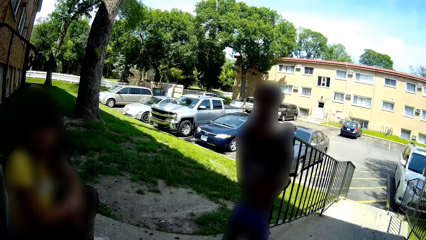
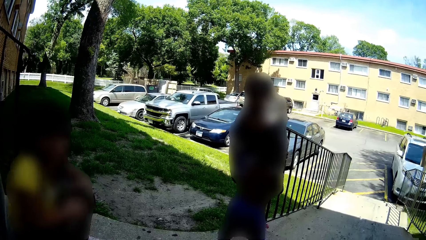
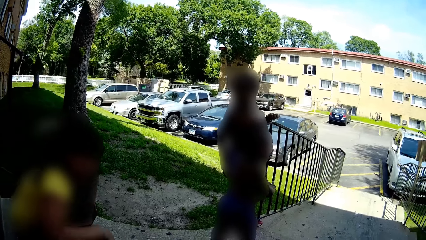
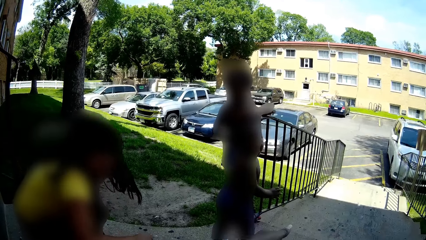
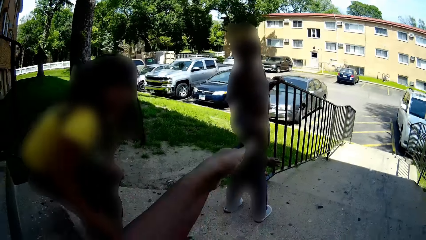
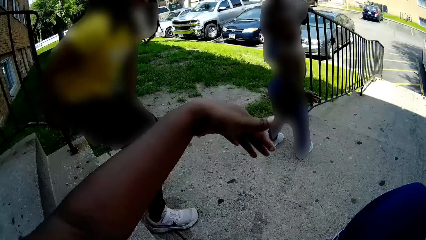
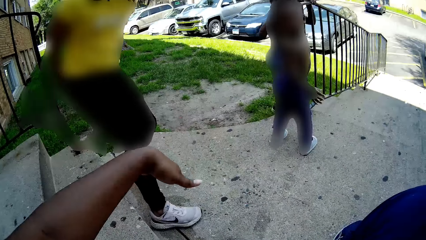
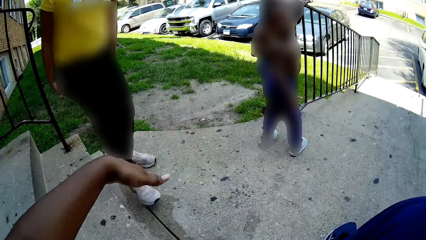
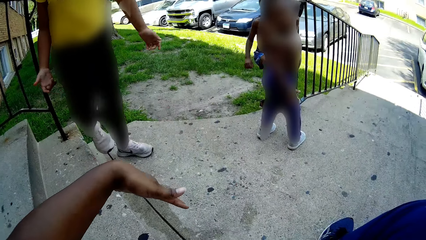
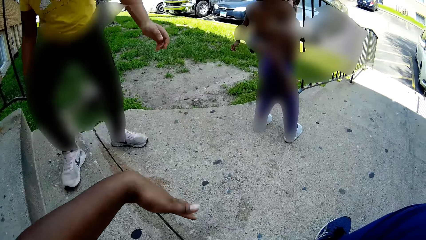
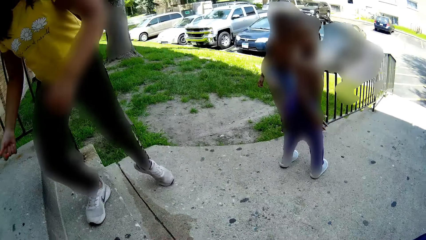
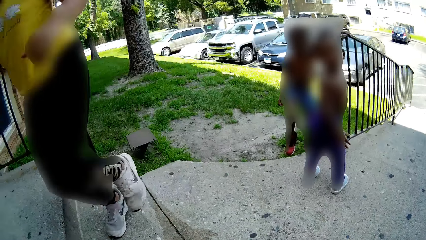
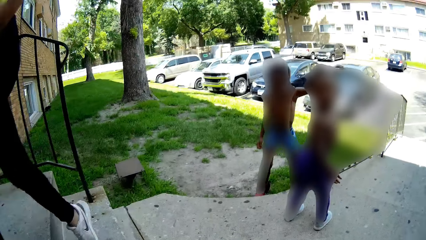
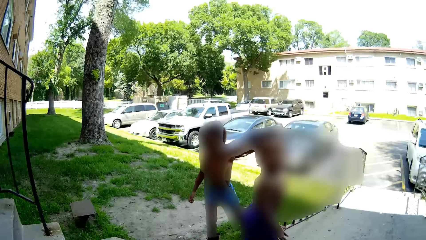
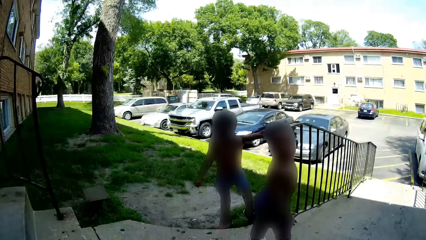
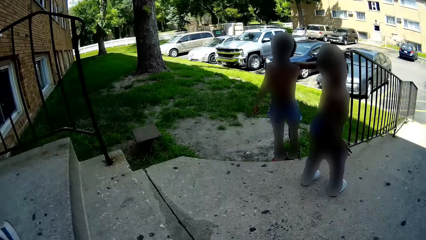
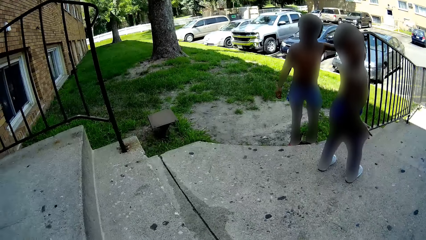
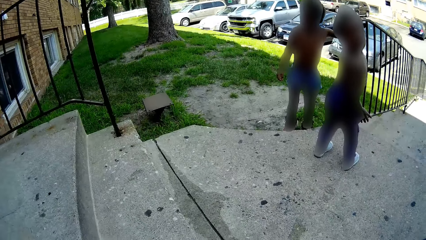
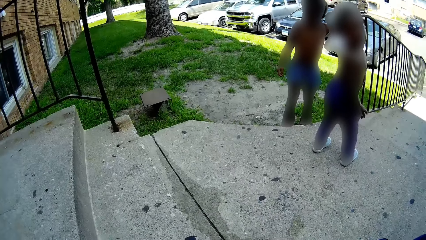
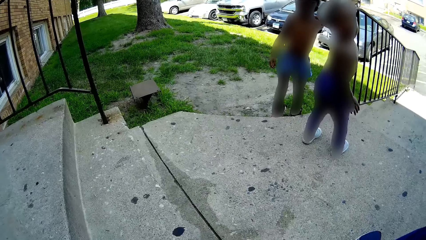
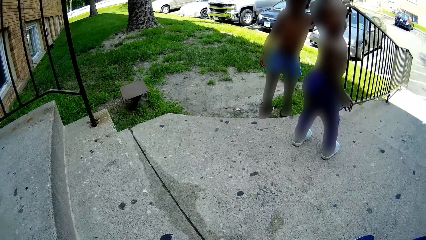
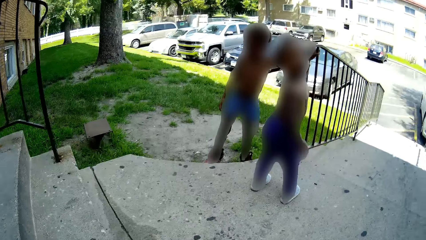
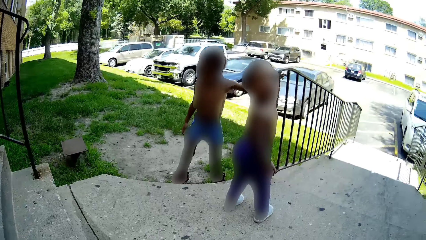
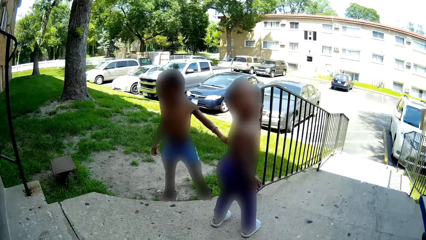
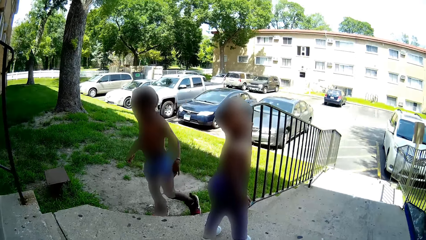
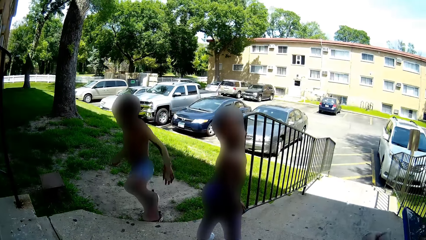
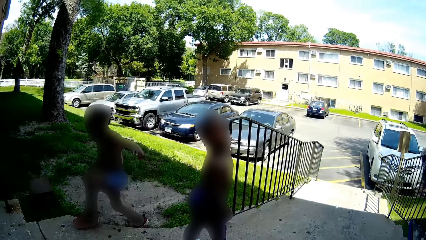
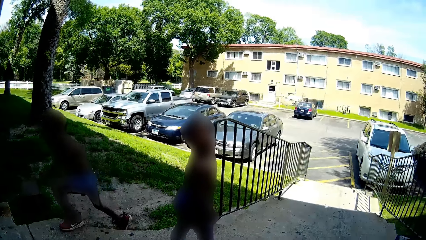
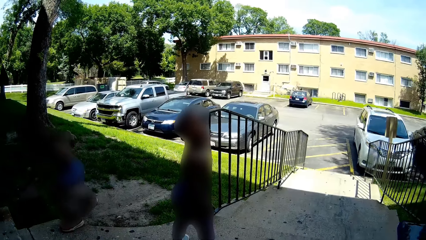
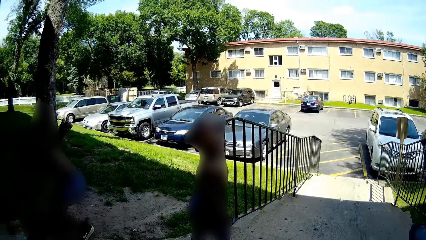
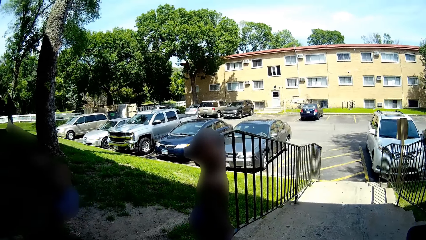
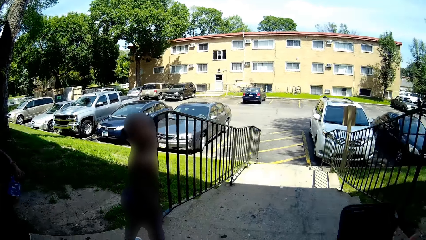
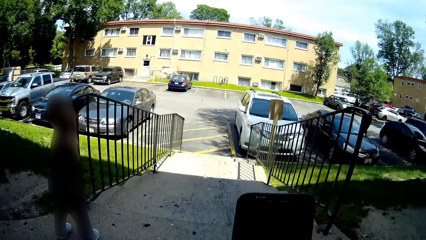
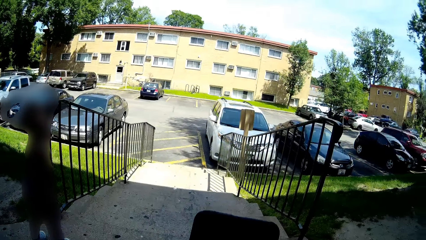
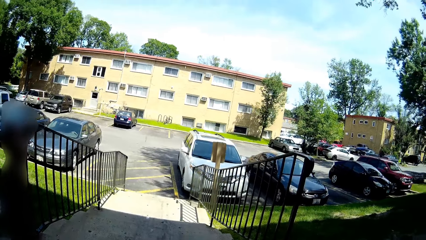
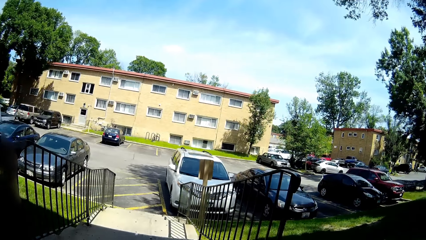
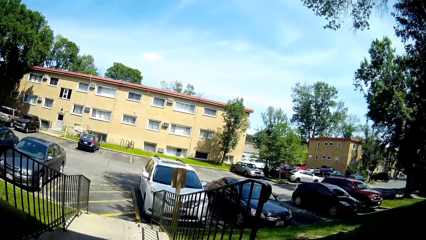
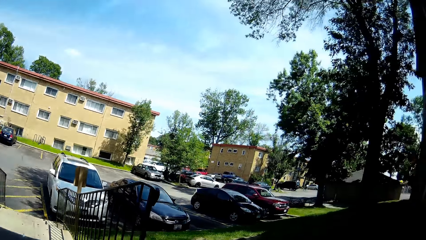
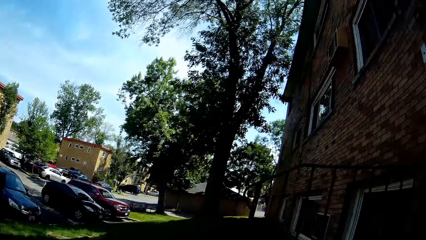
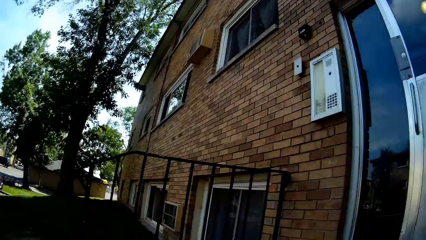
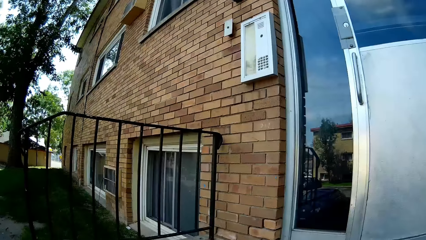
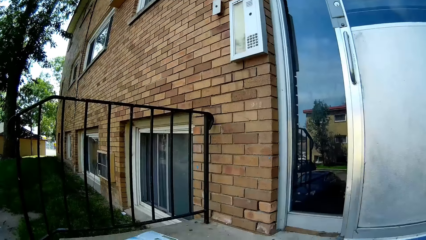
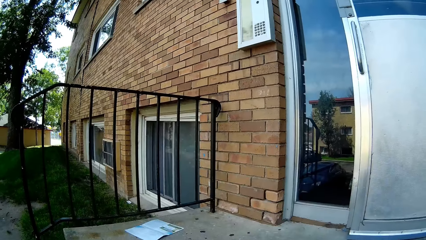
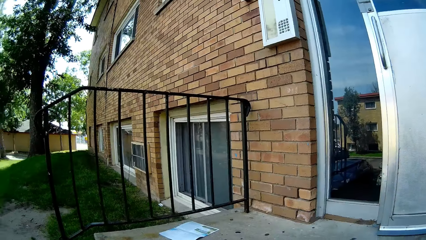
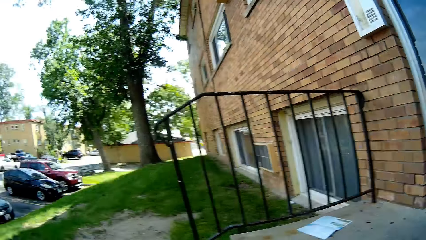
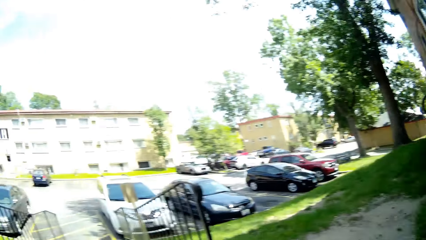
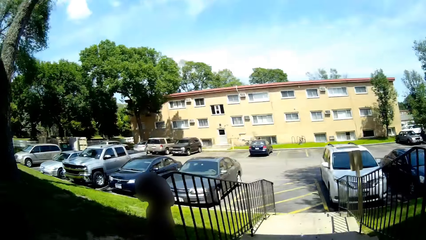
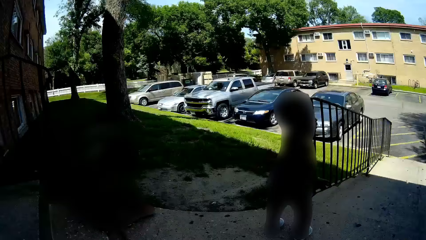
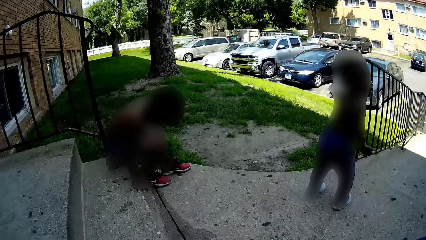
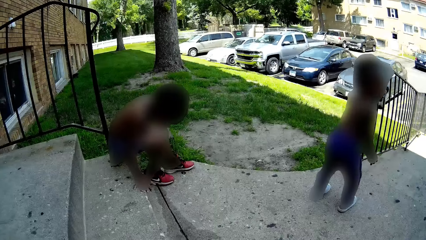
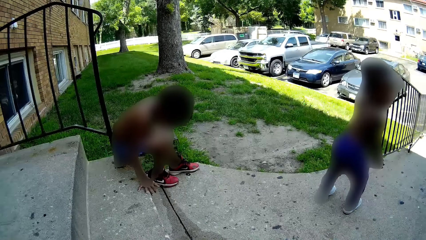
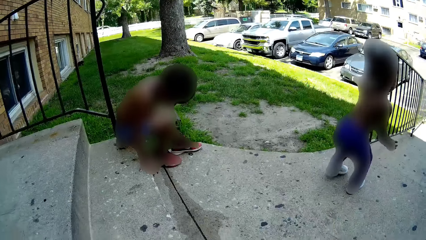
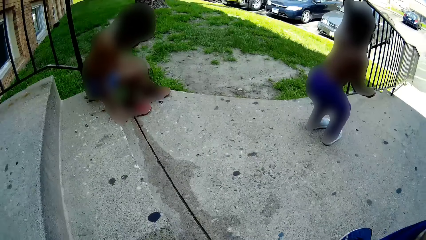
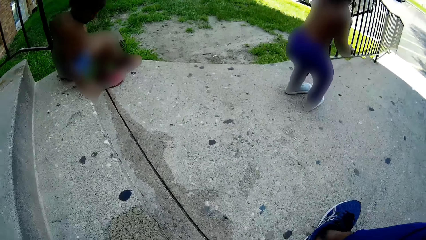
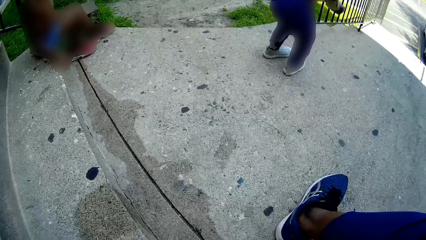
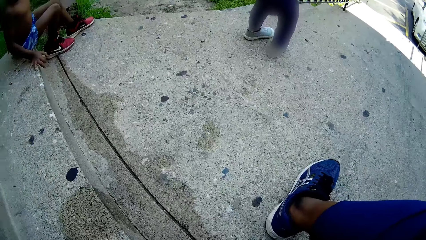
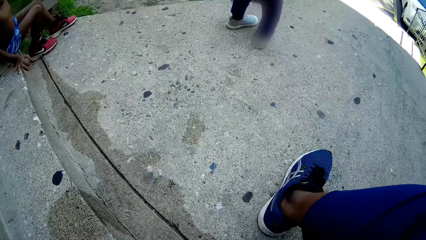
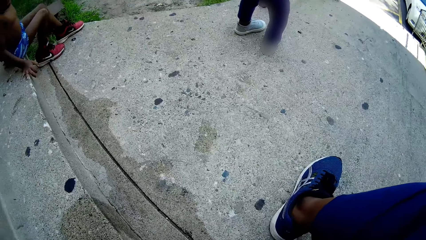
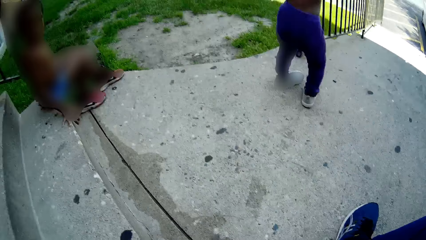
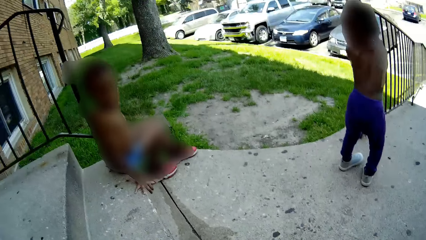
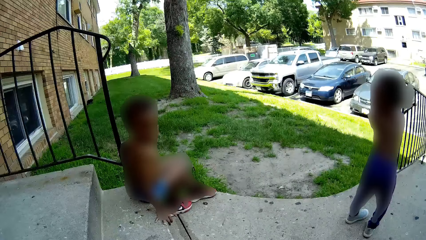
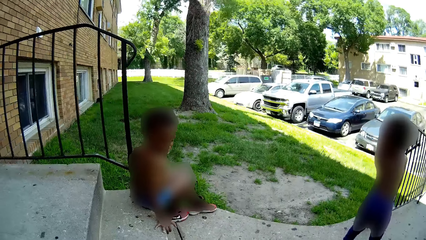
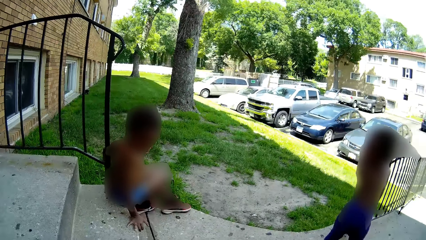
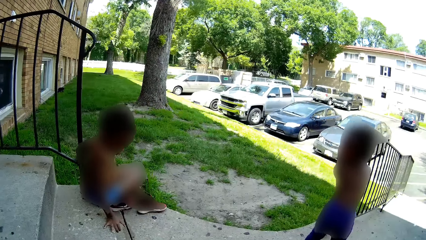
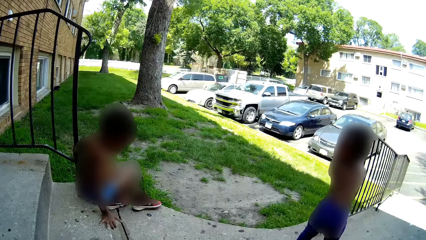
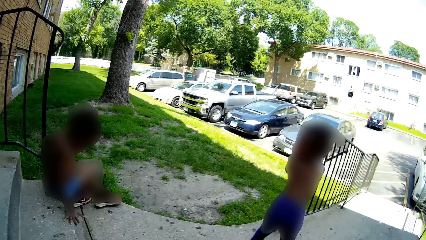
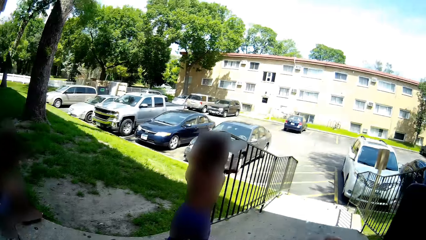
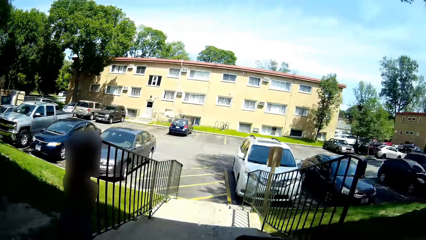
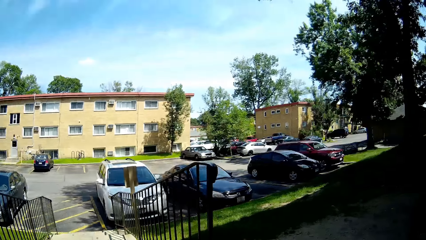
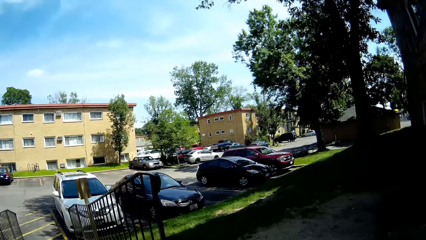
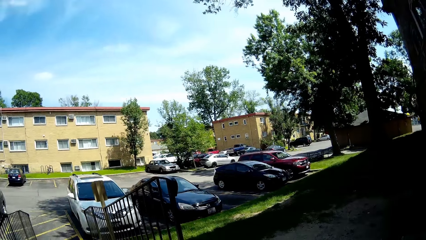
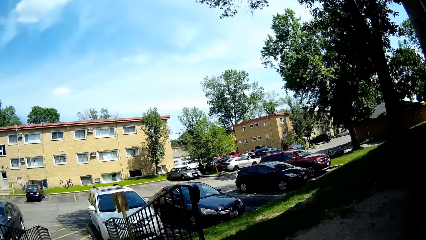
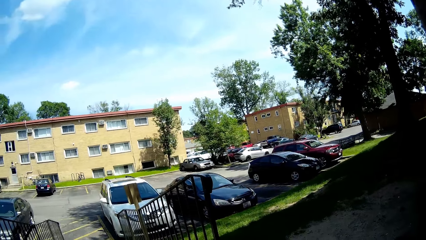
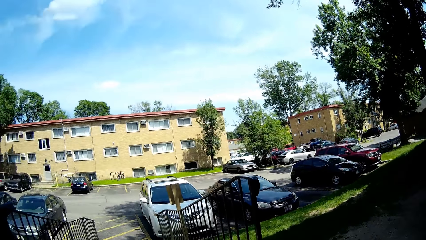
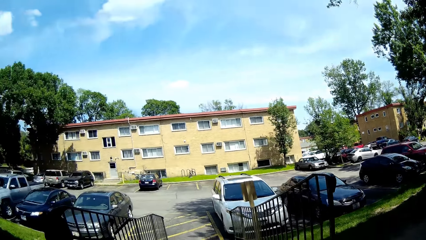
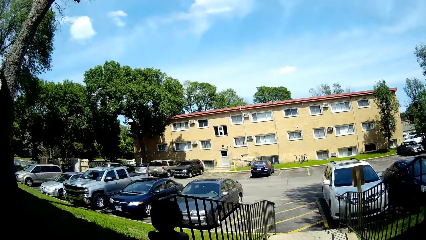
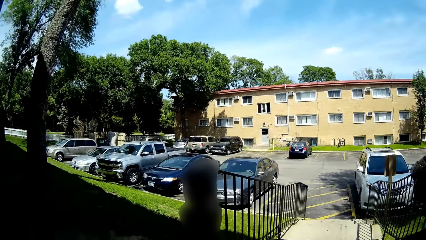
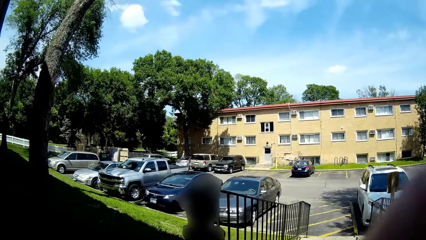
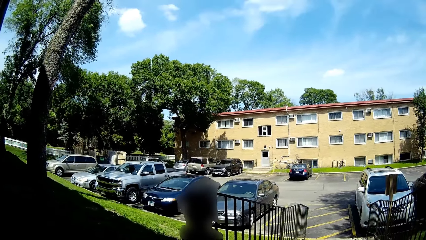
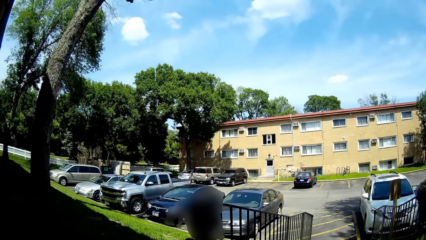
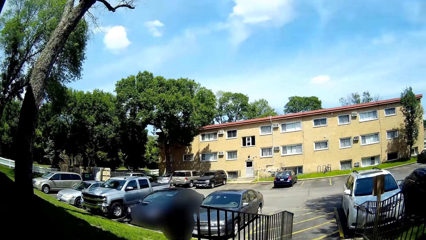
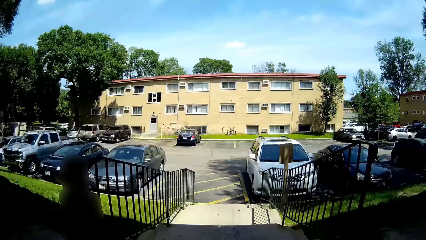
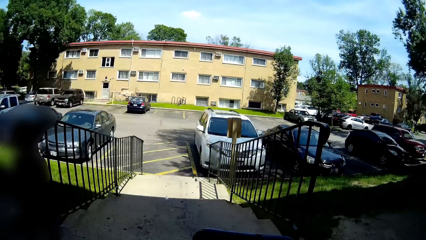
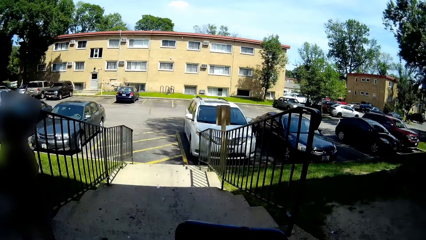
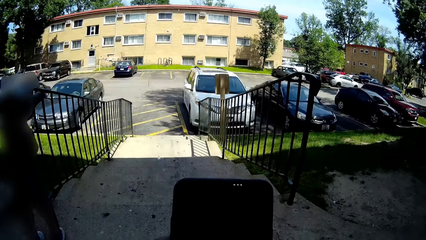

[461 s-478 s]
A woman stands from the pavement. The woman walks. A baby removes her right hand from the stairs. The baby walks. The camera wearer holds a phone with both hands. They look around and converse with the baby.
